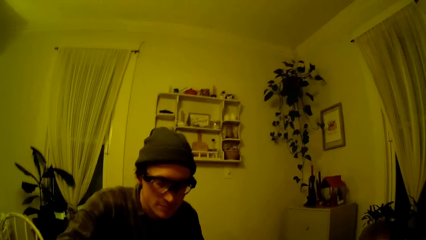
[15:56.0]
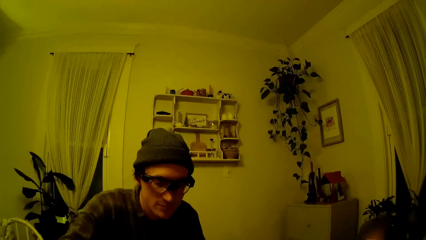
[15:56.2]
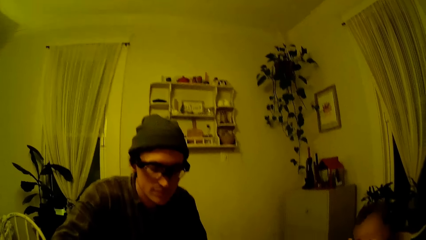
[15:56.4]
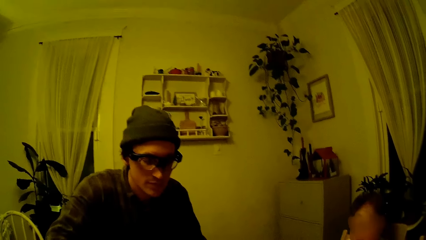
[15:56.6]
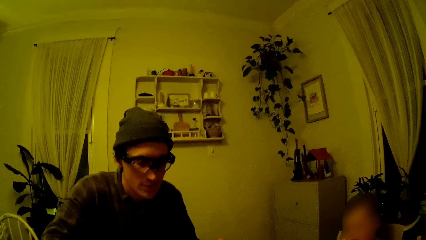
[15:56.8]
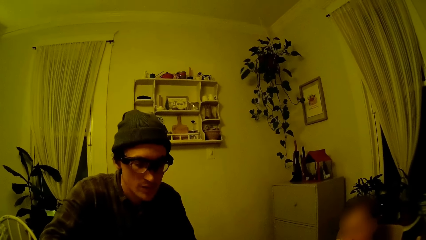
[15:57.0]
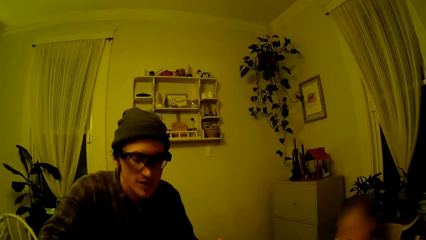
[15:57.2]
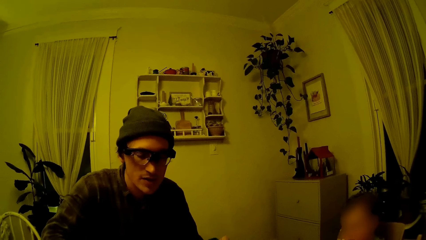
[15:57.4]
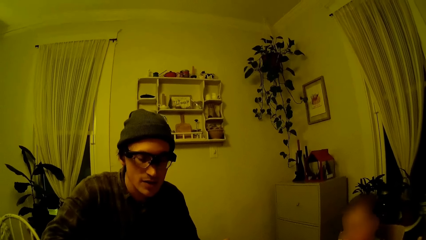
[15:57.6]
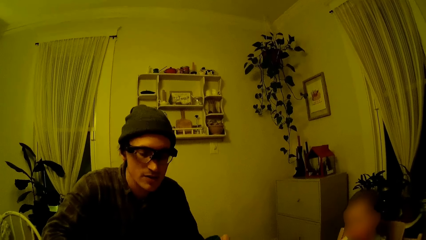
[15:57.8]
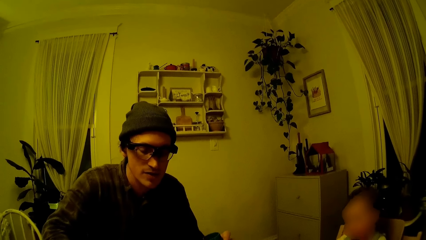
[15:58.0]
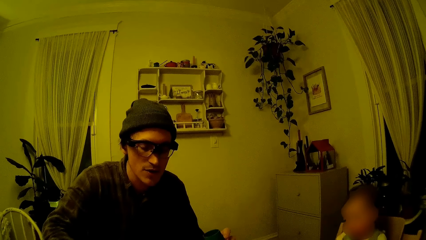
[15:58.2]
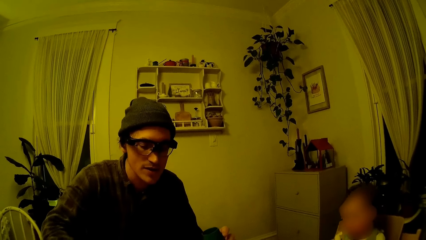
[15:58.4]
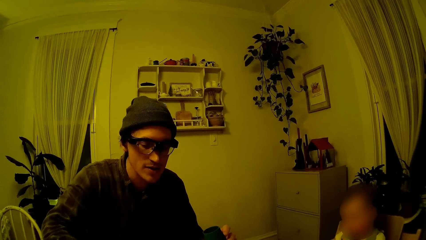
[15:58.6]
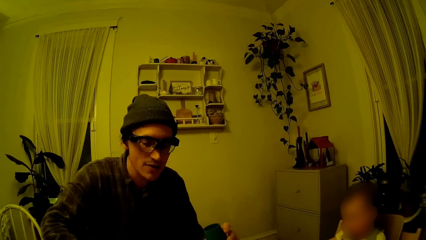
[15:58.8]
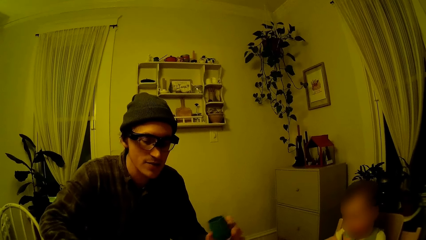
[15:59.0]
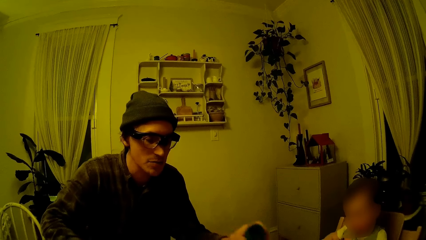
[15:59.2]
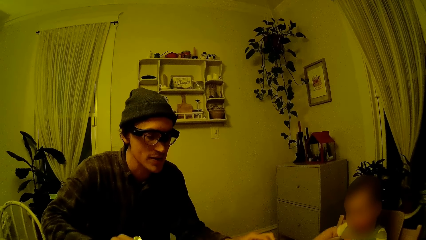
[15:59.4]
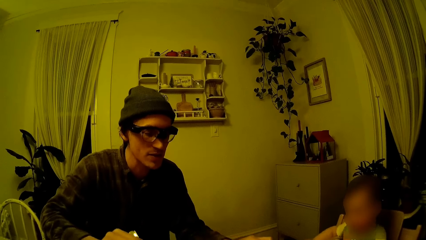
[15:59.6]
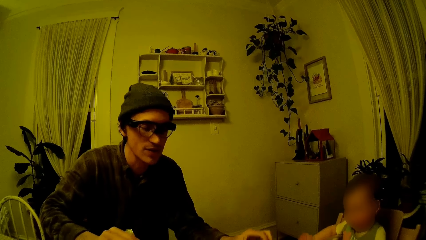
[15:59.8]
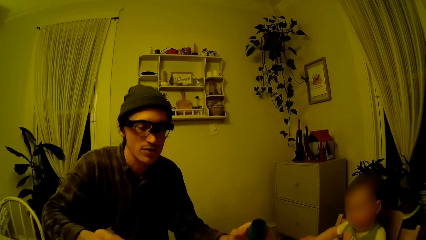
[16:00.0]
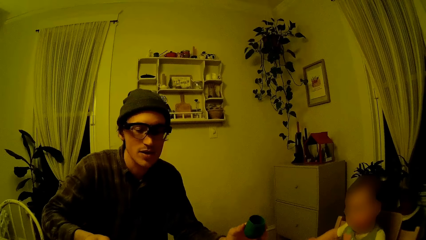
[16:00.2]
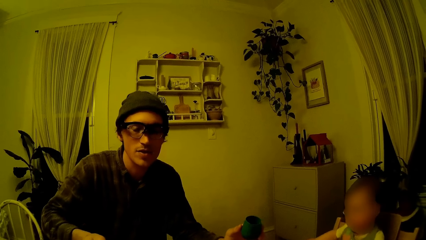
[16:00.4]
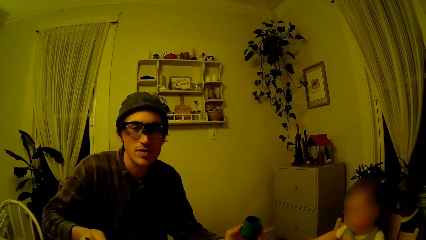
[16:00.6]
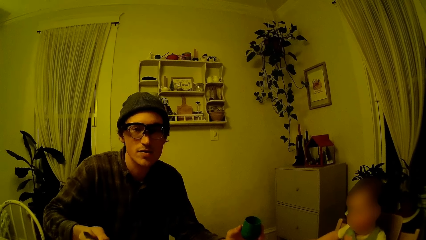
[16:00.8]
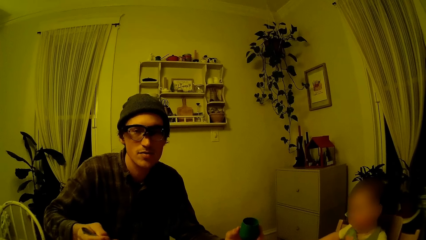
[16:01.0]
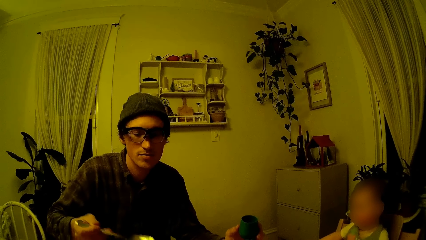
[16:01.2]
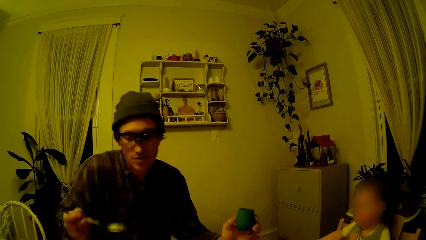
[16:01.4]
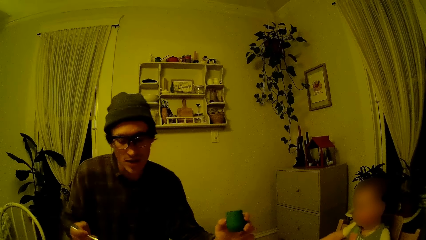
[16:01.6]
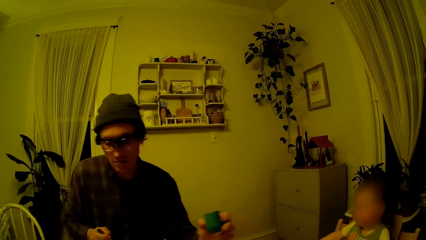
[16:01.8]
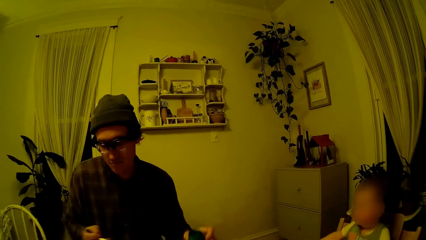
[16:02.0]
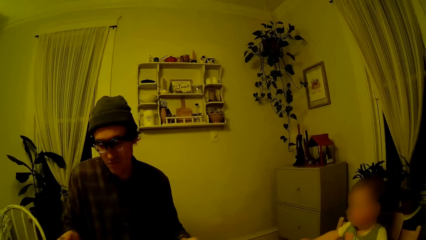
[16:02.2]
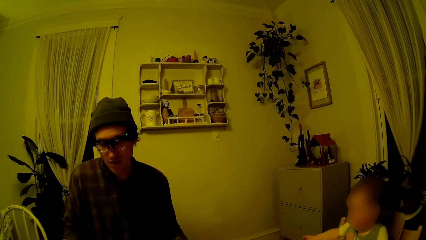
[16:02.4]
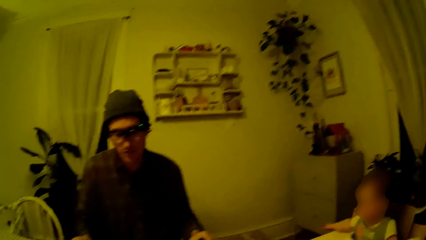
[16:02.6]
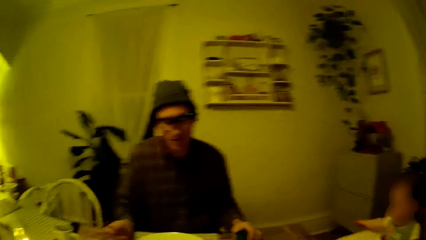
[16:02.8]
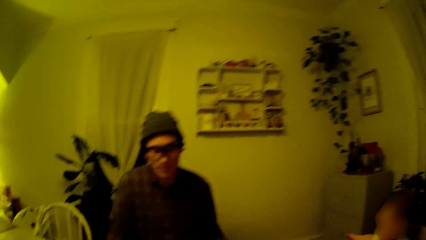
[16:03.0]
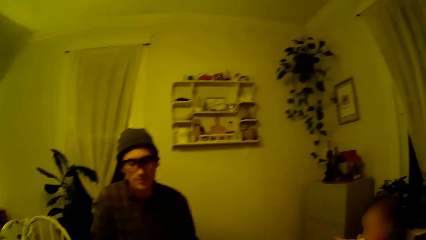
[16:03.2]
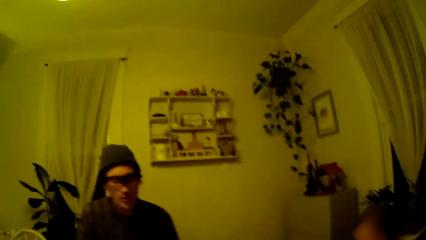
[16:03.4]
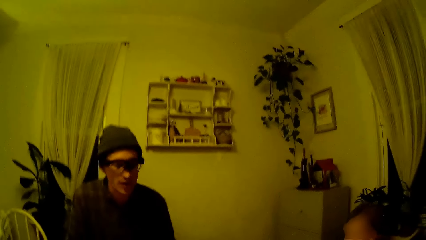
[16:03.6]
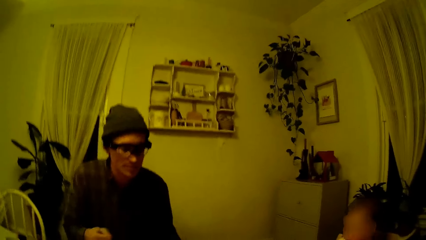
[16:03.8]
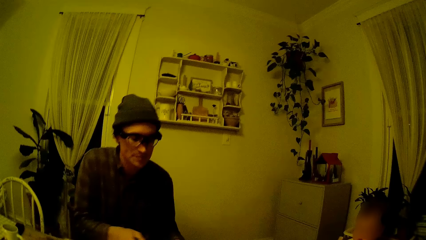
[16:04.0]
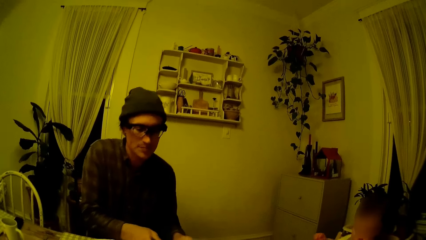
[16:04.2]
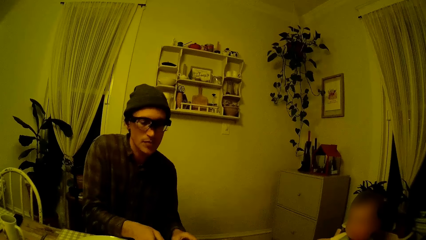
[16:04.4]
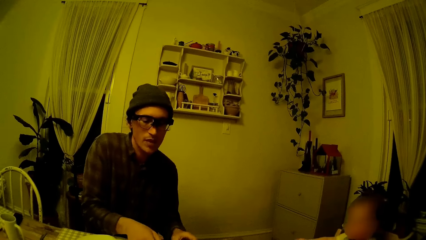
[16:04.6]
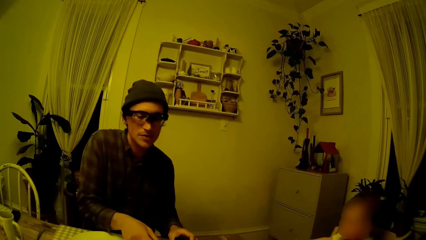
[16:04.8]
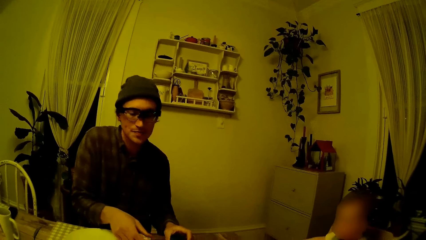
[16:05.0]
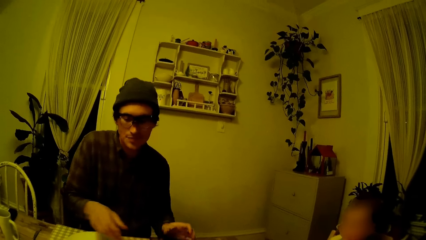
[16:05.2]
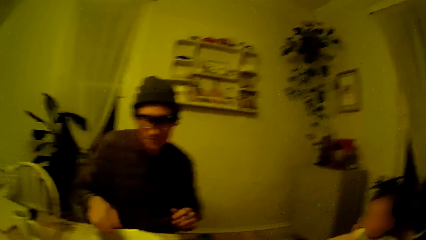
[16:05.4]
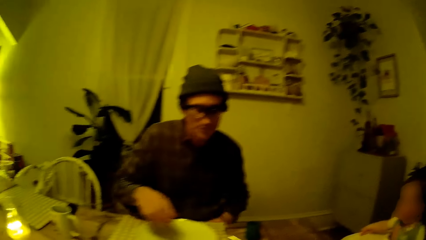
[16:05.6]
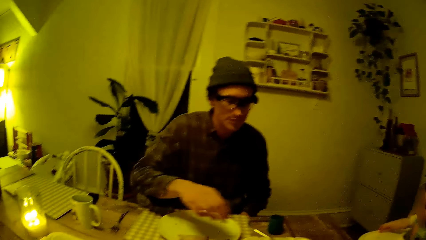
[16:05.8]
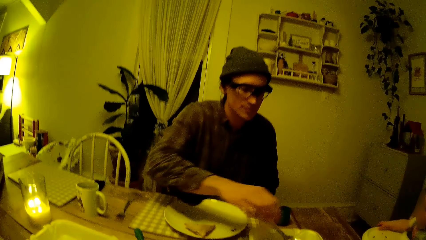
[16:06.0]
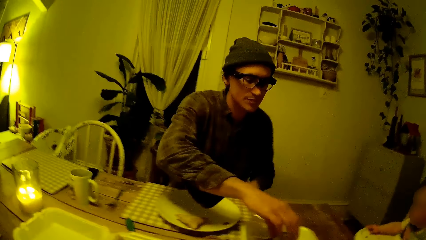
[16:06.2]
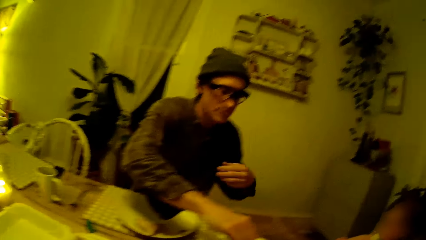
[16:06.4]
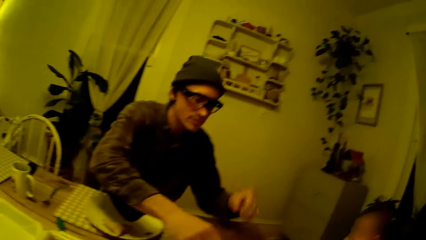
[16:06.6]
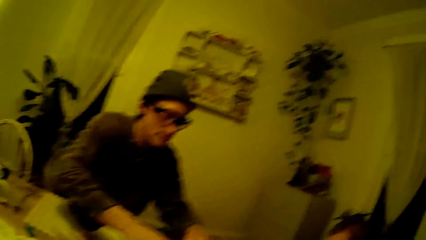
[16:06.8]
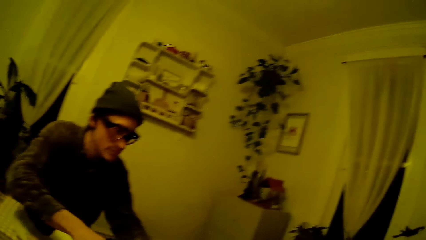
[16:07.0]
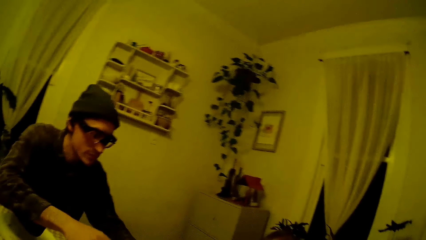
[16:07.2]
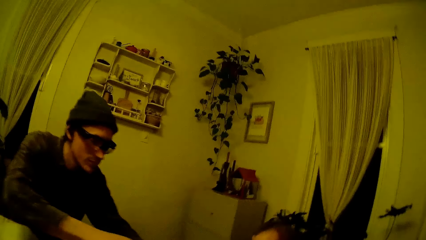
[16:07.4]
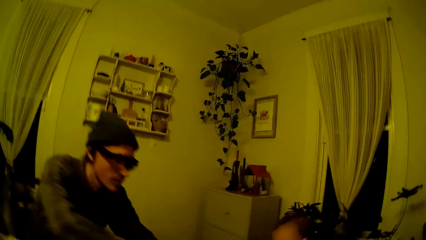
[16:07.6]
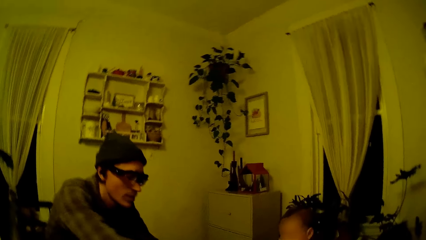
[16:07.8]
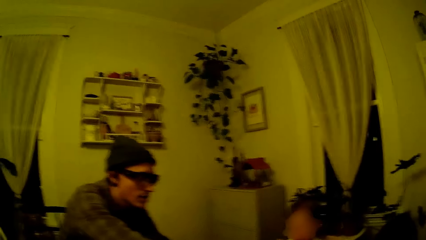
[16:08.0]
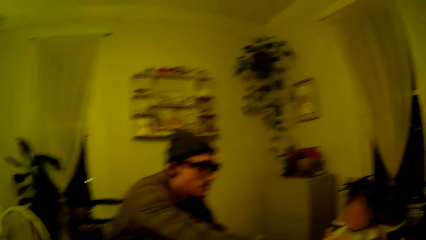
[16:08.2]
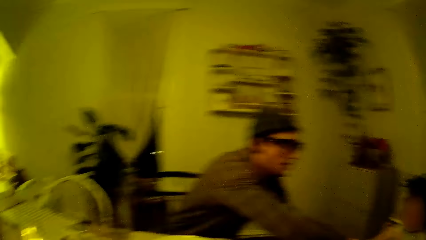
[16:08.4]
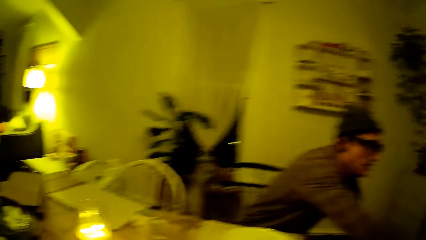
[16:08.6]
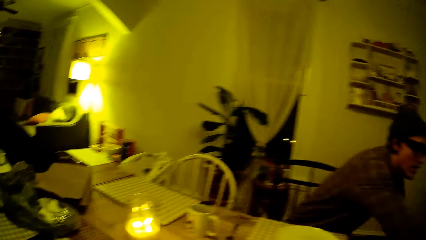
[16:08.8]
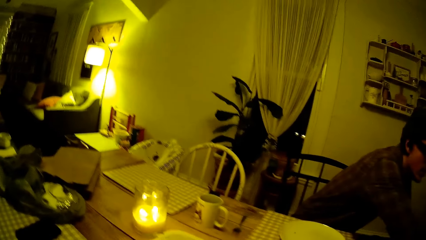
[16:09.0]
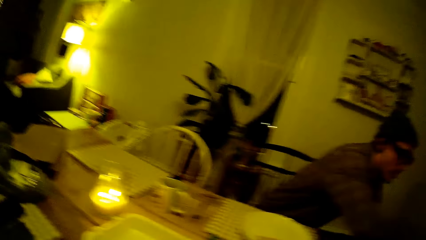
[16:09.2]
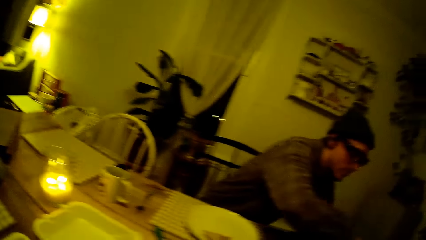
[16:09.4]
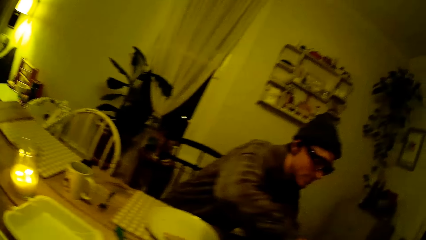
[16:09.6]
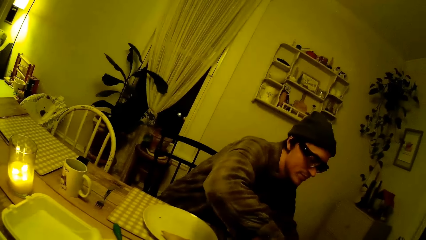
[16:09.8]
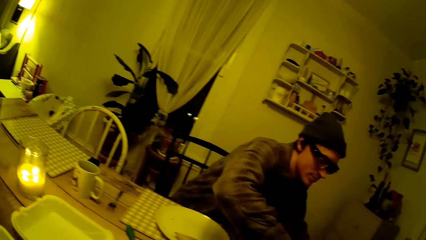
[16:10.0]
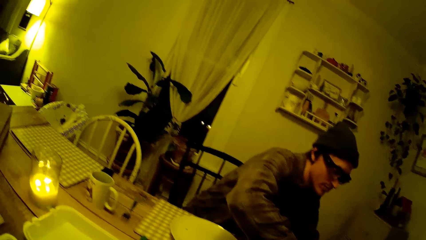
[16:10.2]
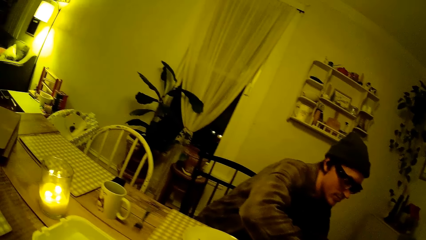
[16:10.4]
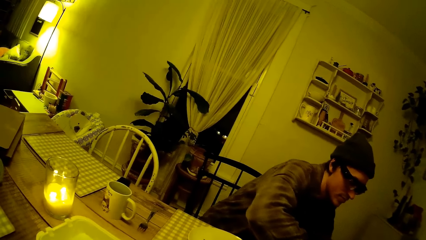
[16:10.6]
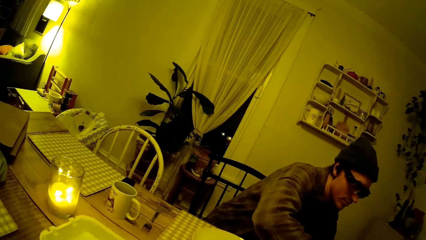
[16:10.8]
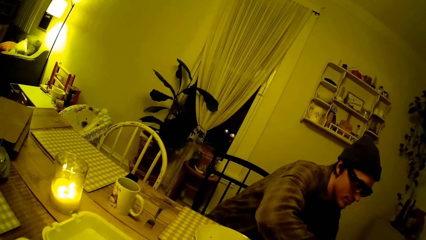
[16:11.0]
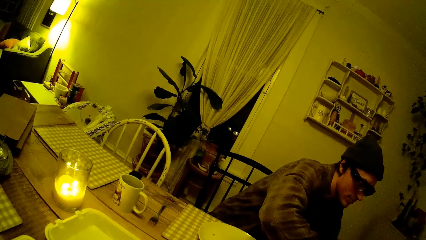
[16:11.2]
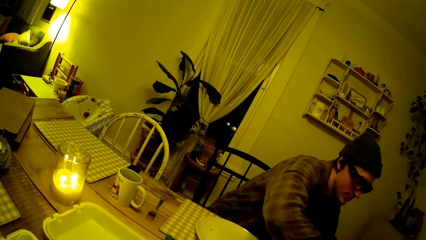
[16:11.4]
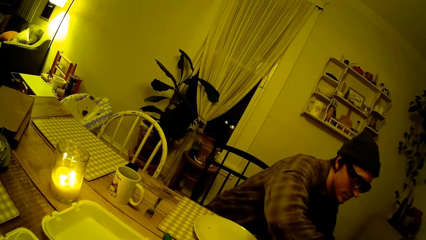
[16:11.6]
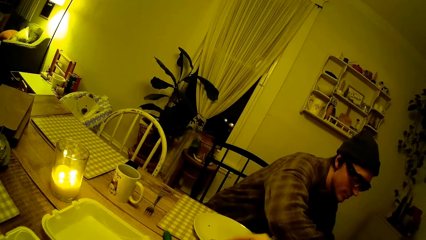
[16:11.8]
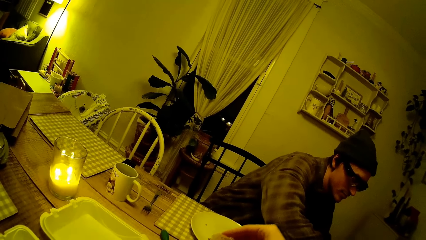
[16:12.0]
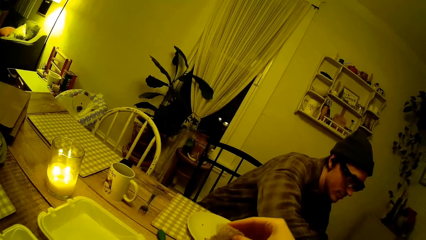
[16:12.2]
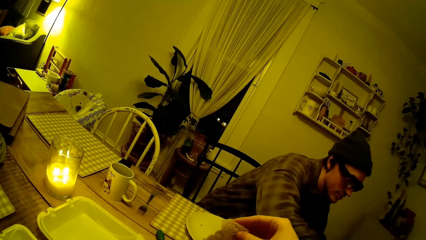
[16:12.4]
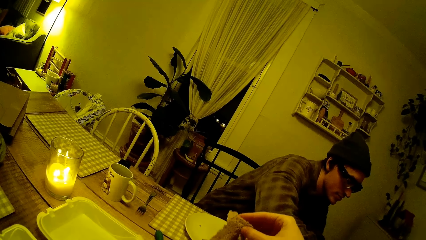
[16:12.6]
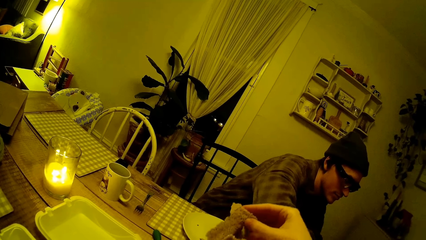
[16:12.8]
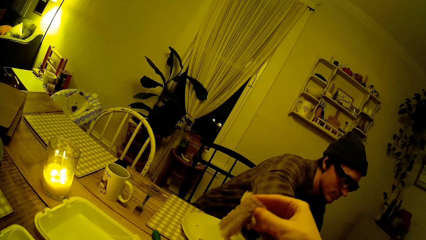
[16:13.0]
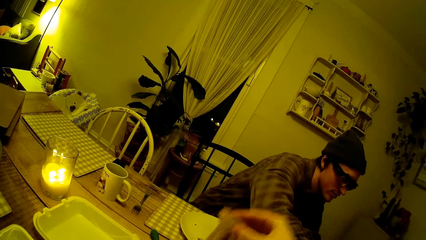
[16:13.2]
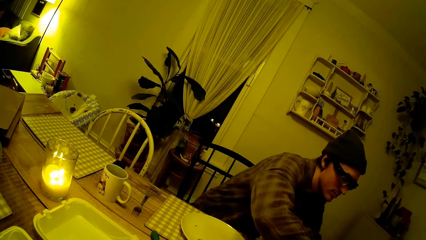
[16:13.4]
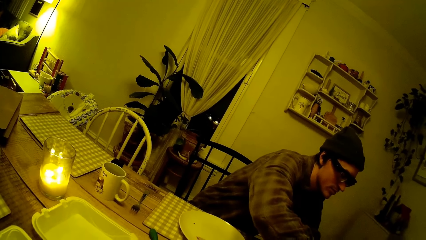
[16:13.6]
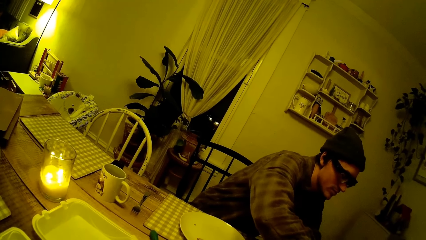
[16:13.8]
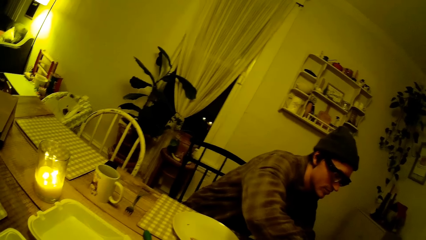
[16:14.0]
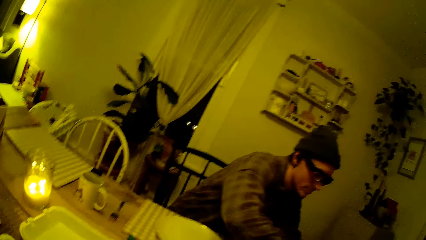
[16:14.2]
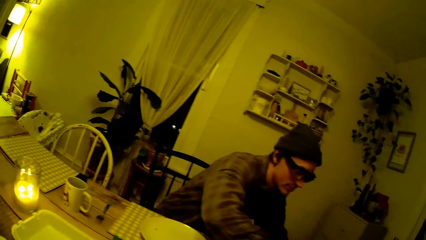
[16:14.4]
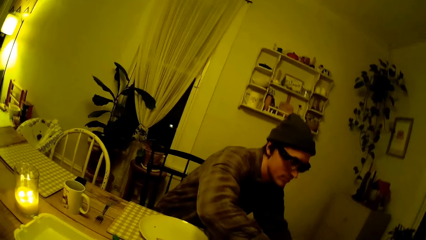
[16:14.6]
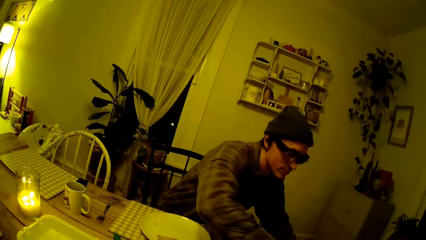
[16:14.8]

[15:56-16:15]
The camera wearer speaks to the man. She looks at the man. The man speaks to the camera wearer. The man looks at the camera wearer. The man holds a spoon in his right hand and a plate in his left hand. The man speaks to the camera wearer. The camera wearer looks at the man. The man drops the spoon and the plate on the dining table. The camera wearer looks at the man and speaks to the man. The man interacts with the baby. The camera wearer speaks to the man again. The man turns to the baby. The camera wearer picks a piece of shawarma with her right hand.
